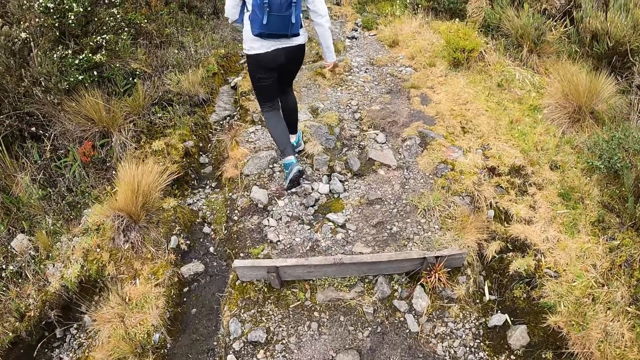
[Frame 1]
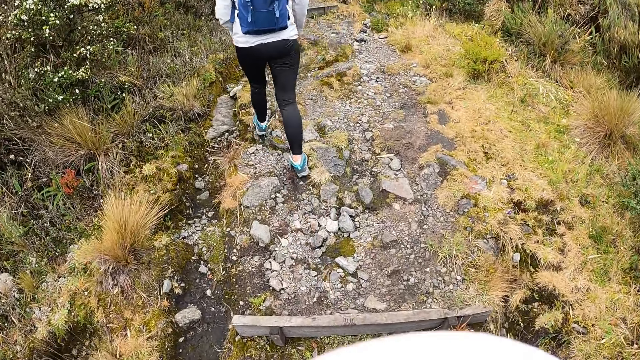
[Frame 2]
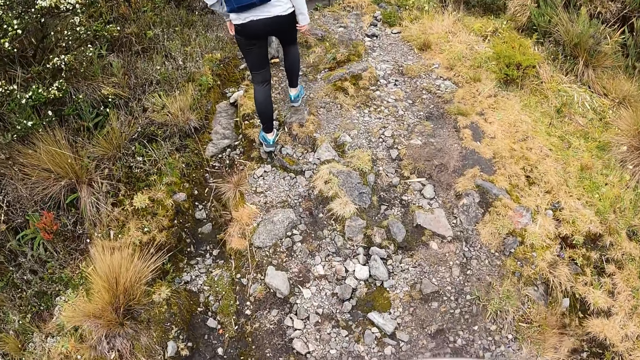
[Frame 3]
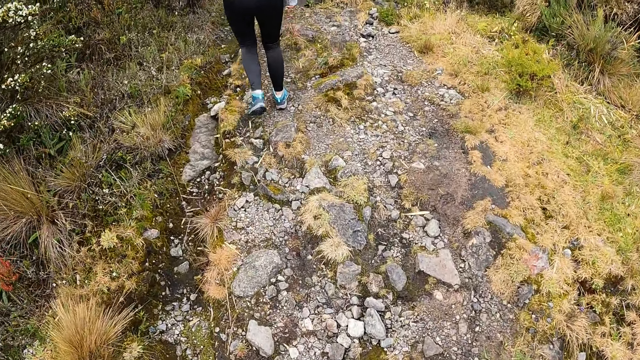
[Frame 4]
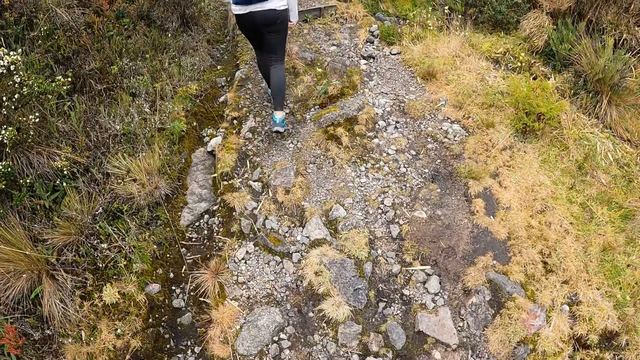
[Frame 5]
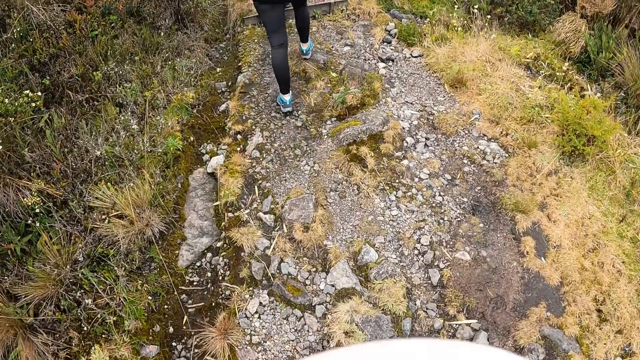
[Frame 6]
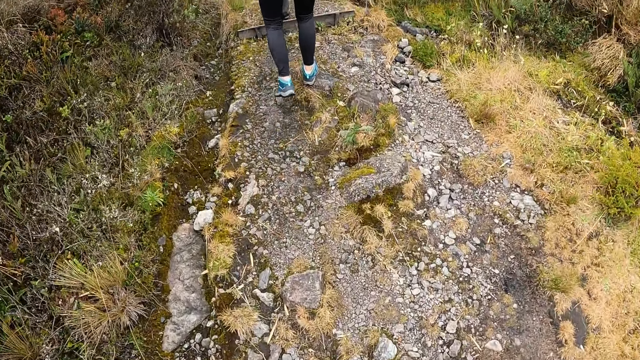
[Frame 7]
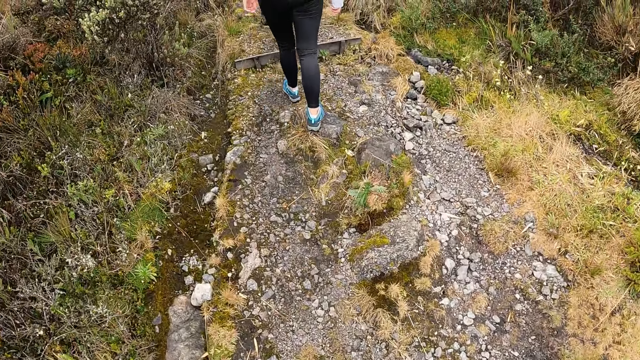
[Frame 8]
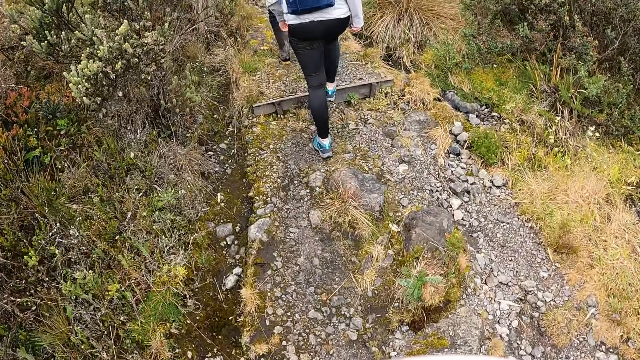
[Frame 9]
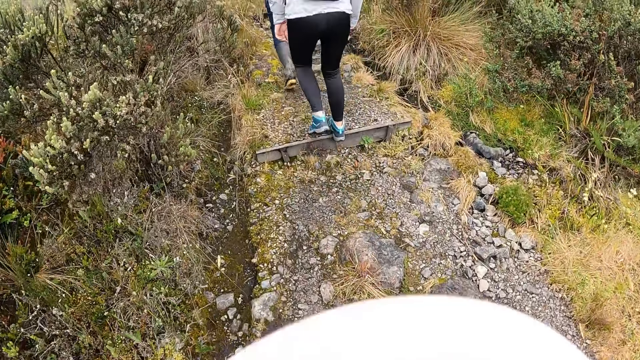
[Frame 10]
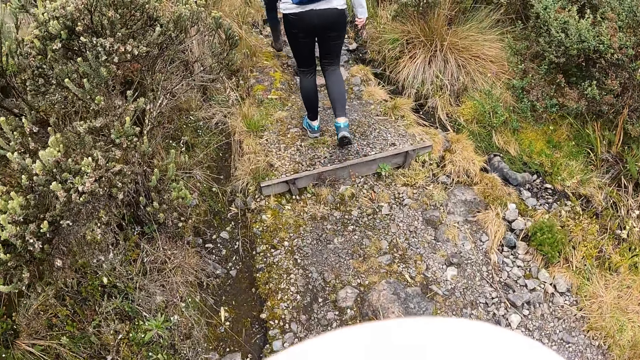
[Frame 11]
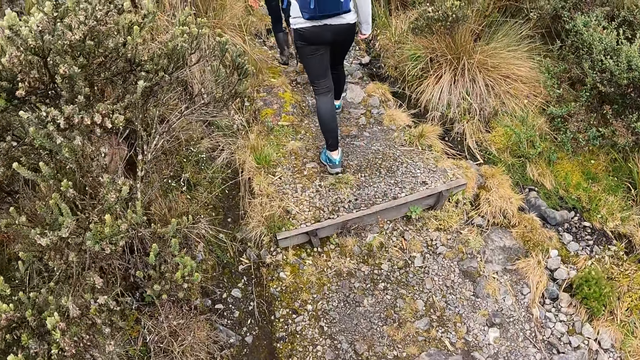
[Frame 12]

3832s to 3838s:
The camera wearer walks up the ground.

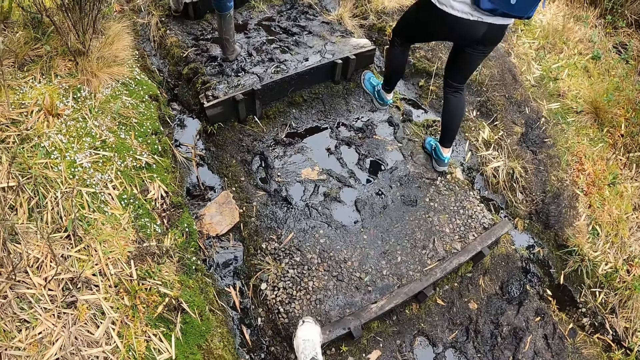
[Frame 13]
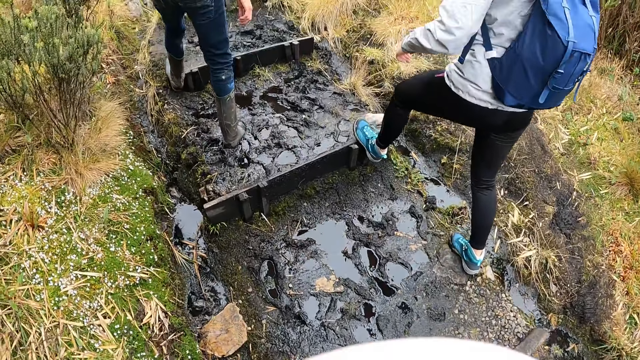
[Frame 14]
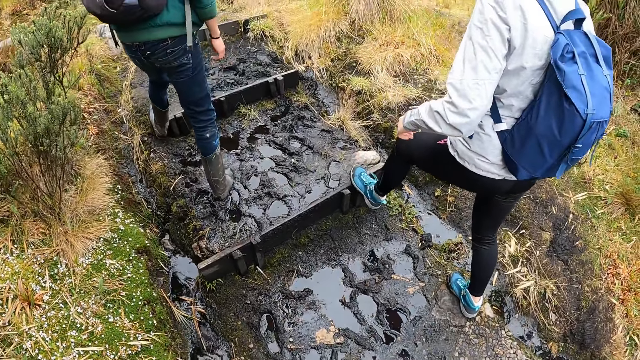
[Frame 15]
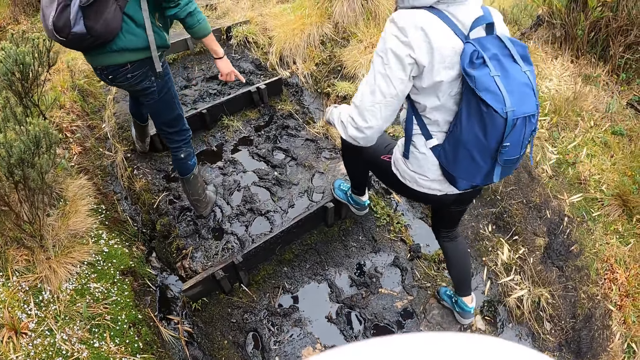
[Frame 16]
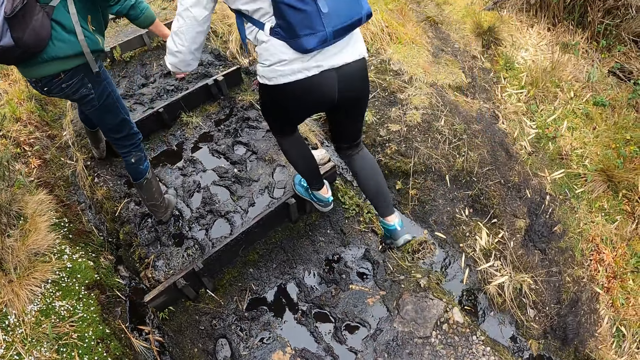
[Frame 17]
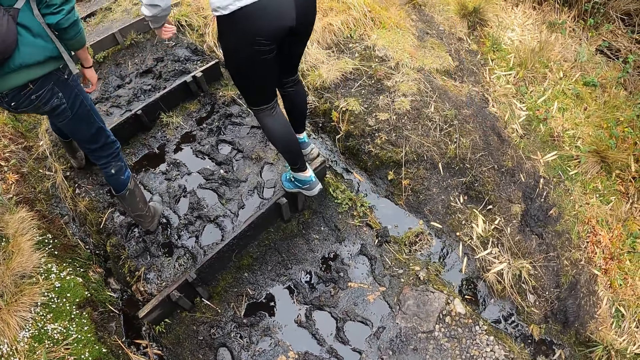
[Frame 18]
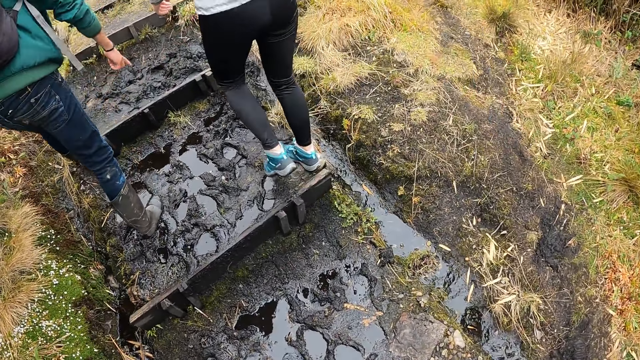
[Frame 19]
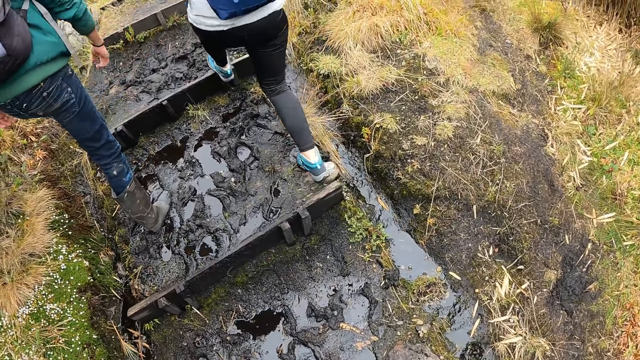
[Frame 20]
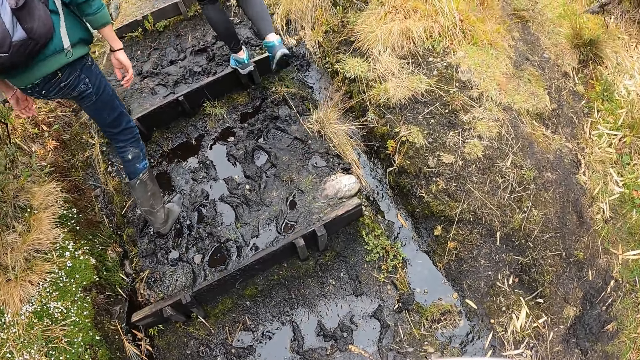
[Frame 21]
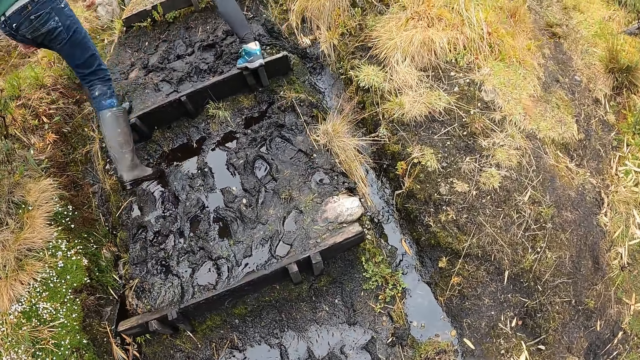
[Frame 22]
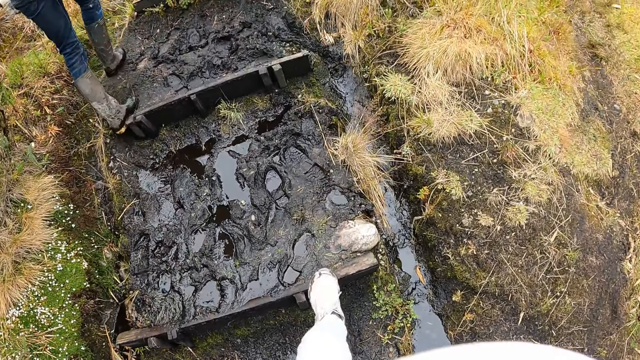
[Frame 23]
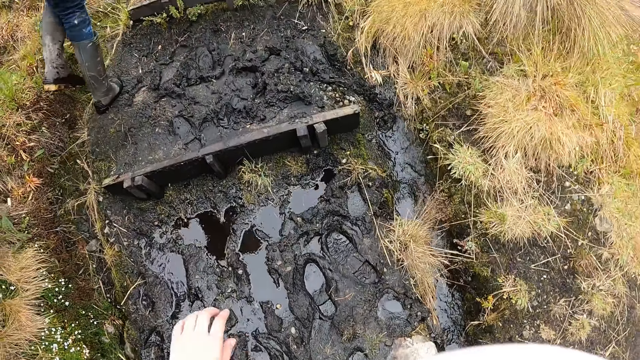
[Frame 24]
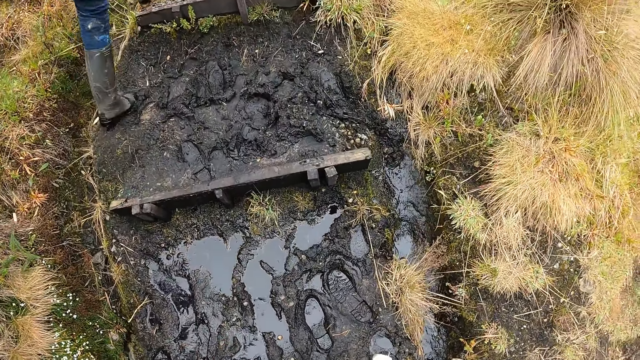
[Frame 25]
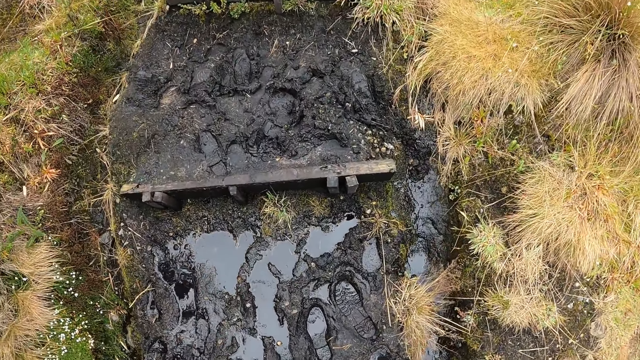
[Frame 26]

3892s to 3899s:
The woman points to the ground with her right hand.

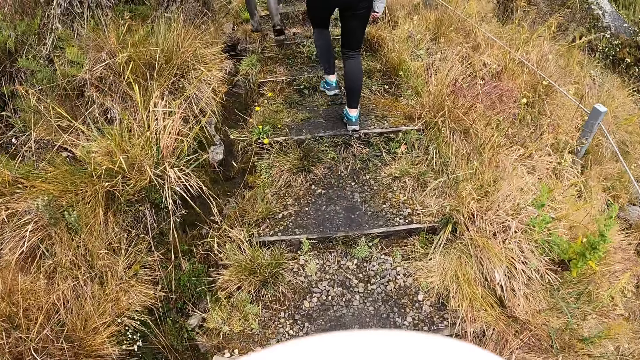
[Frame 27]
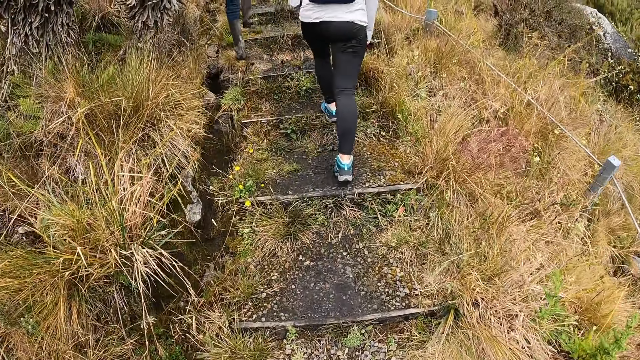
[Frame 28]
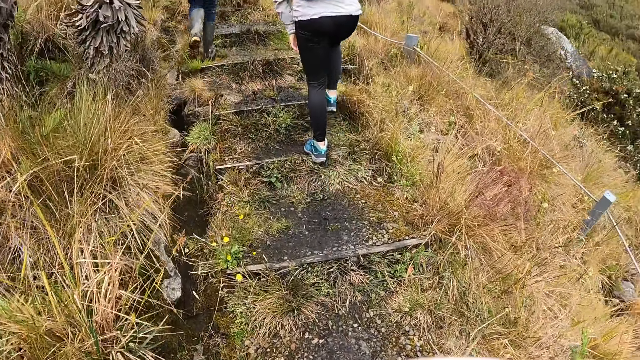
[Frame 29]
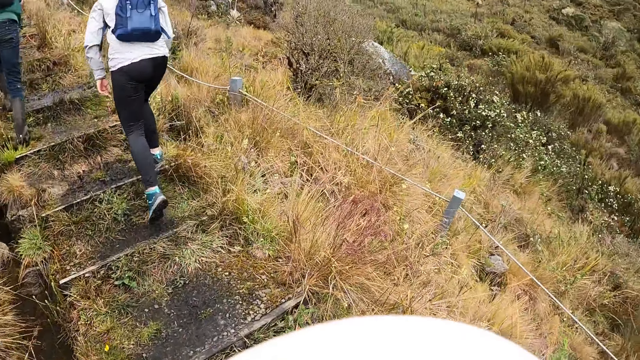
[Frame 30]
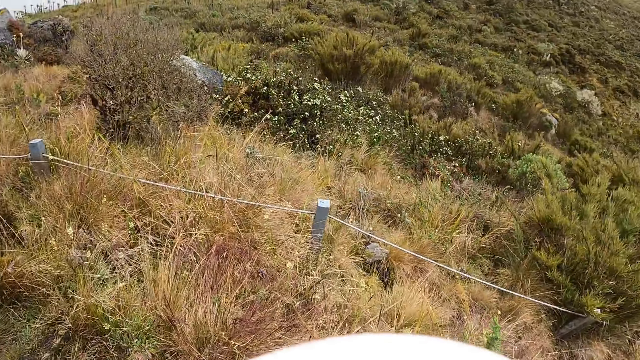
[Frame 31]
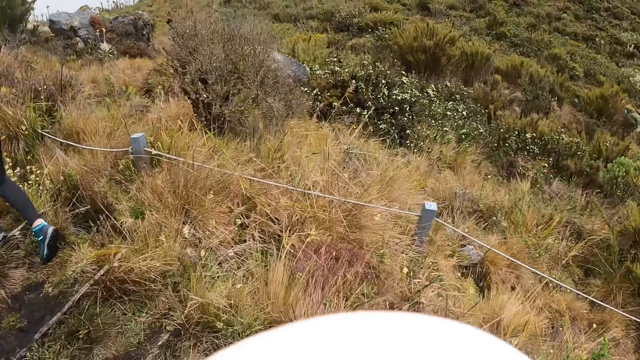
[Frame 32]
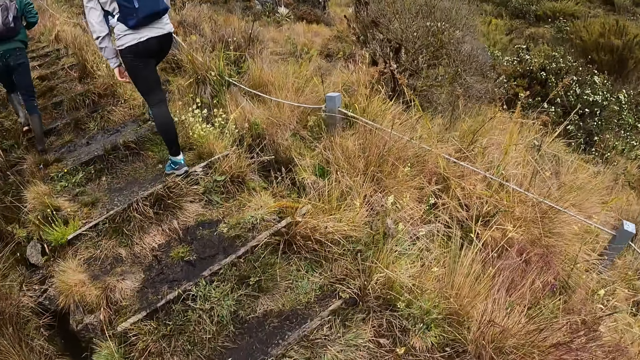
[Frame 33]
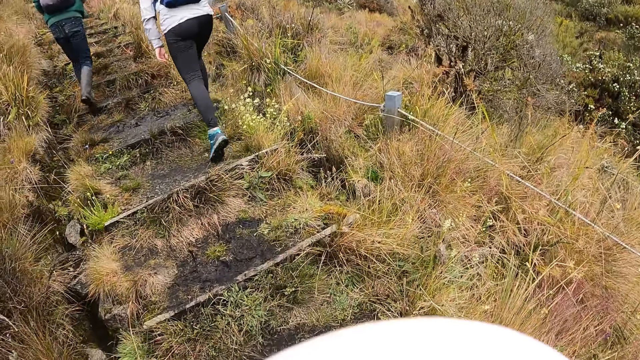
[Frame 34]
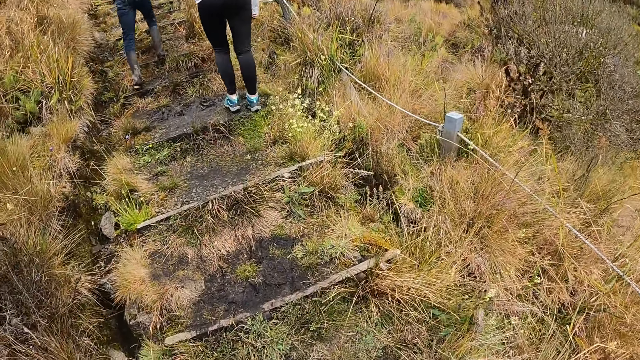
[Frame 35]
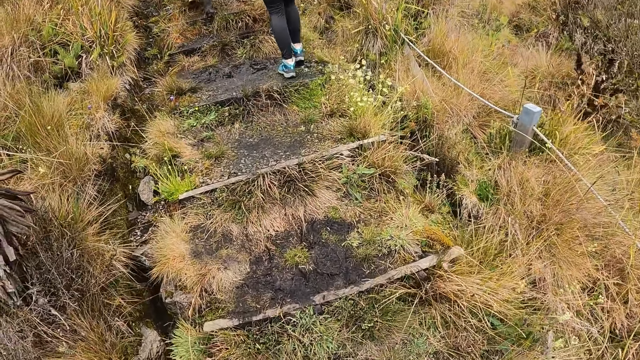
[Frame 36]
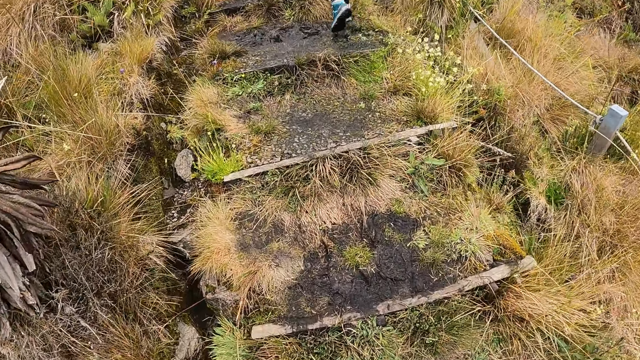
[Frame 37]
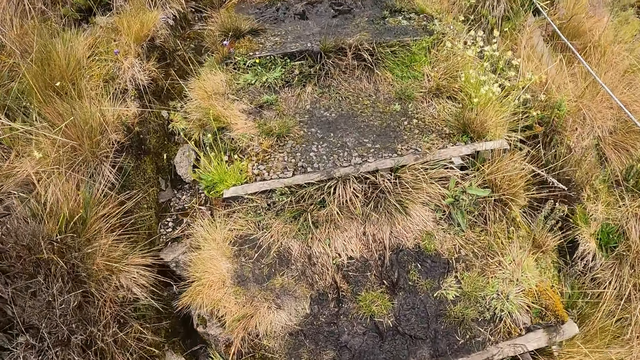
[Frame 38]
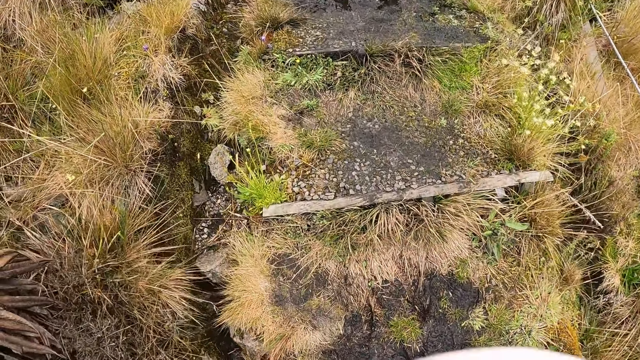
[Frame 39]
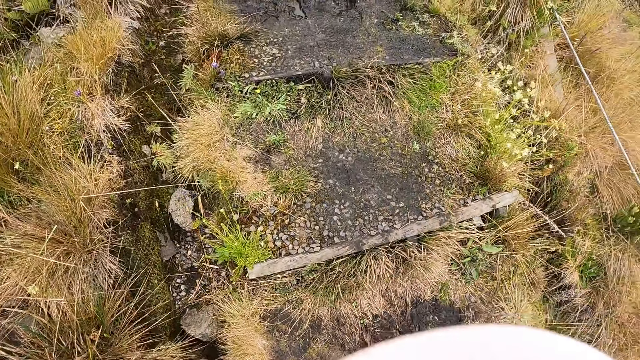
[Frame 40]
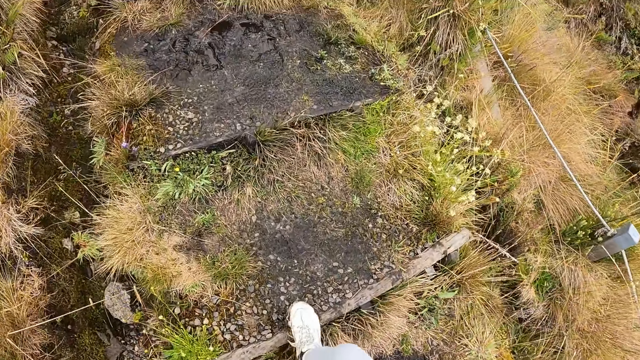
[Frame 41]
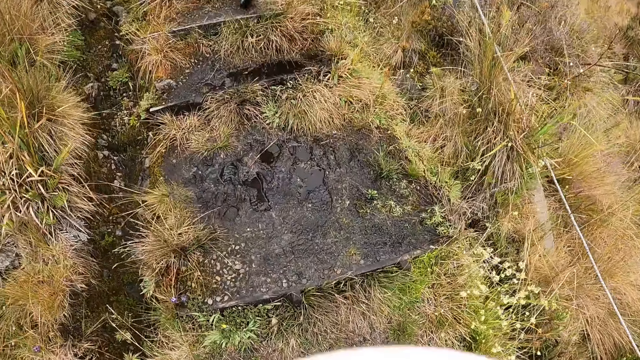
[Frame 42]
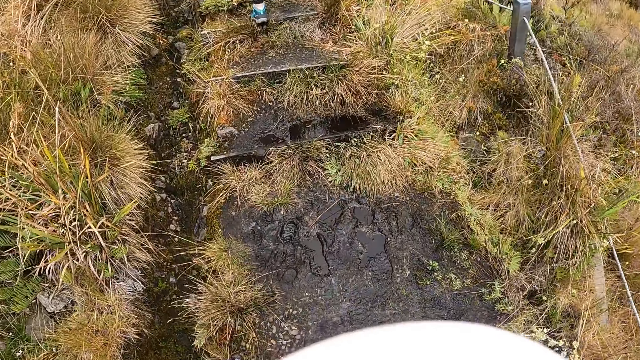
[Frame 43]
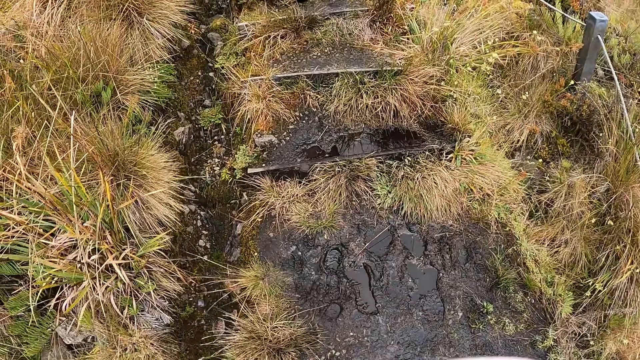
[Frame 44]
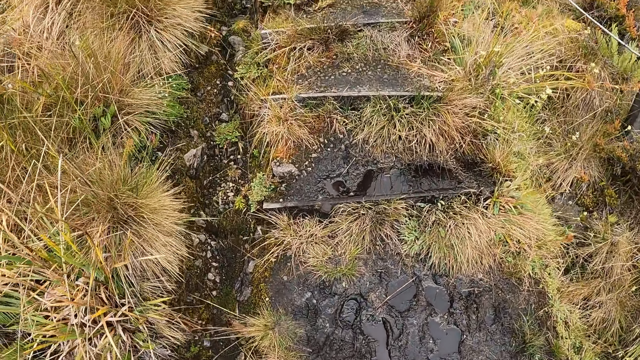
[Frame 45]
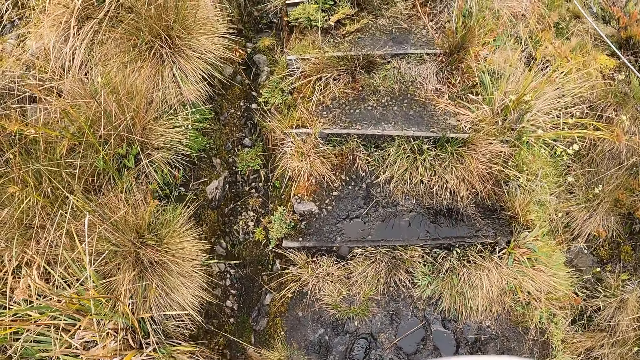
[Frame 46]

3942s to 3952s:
The camera wearer looks around the ground. They walk up the ground.
